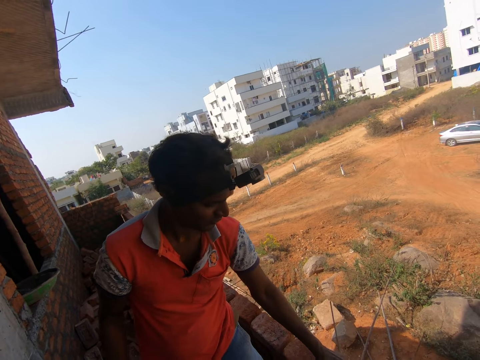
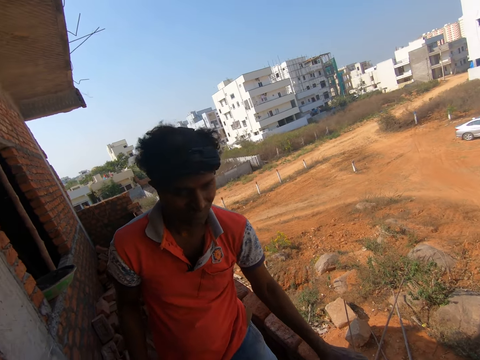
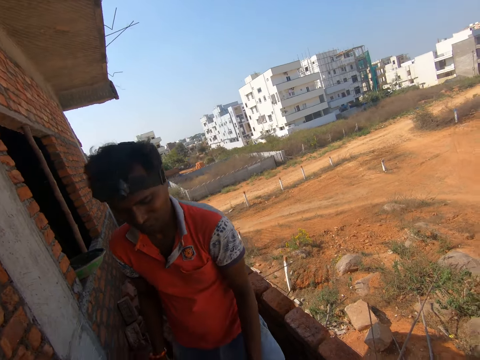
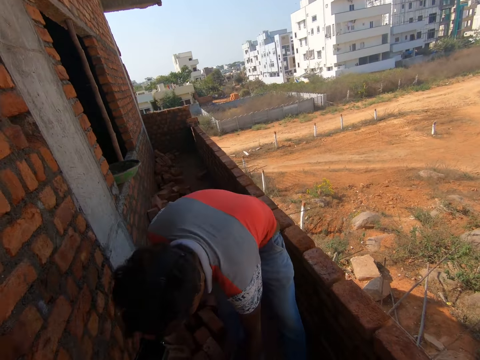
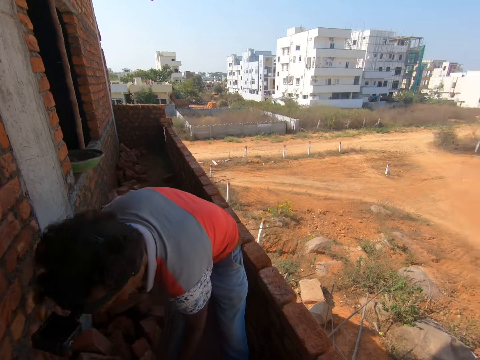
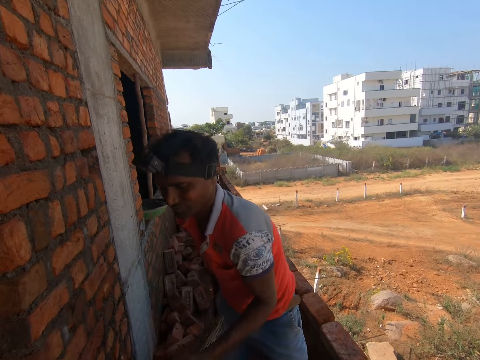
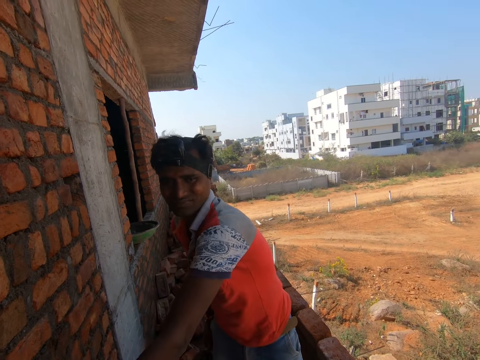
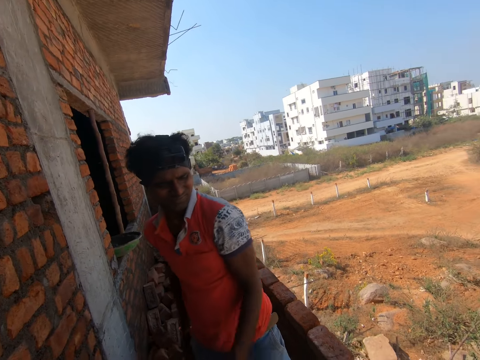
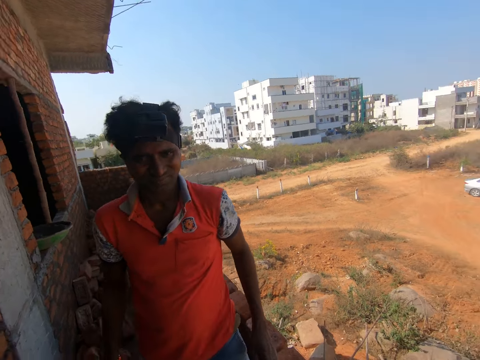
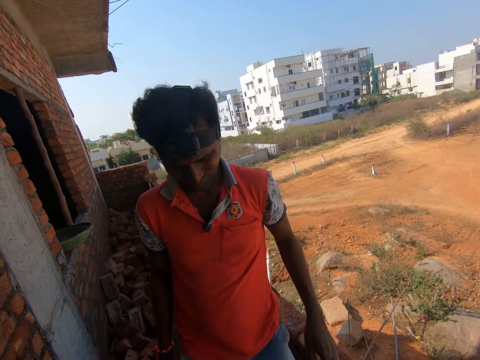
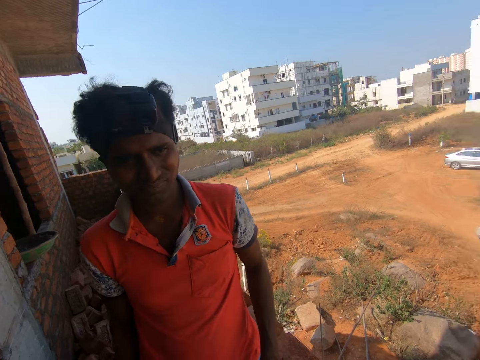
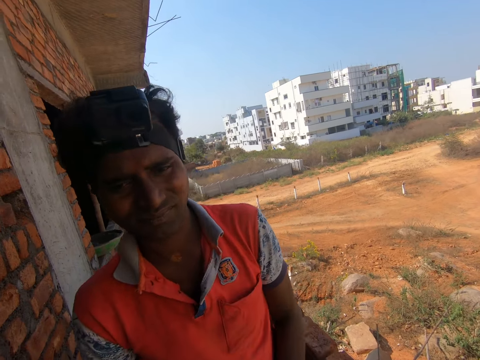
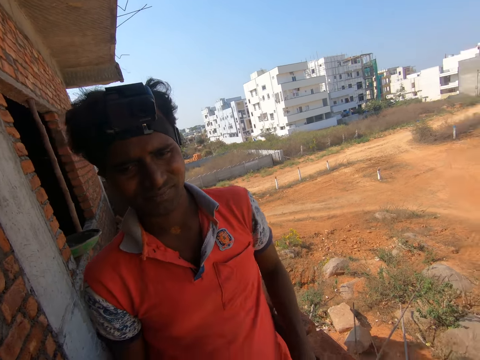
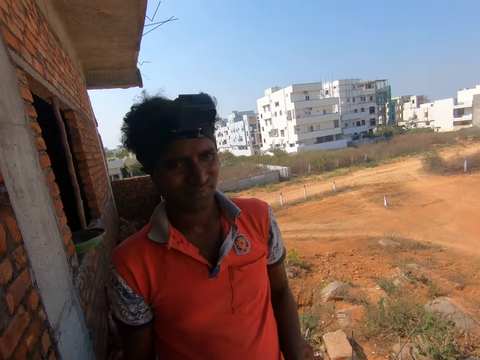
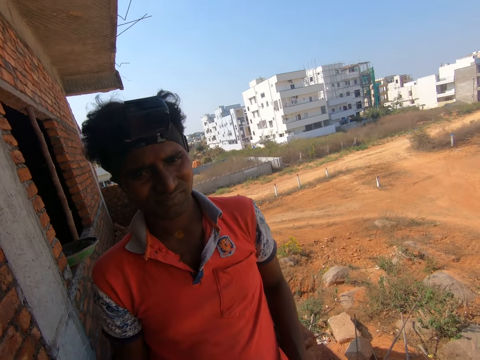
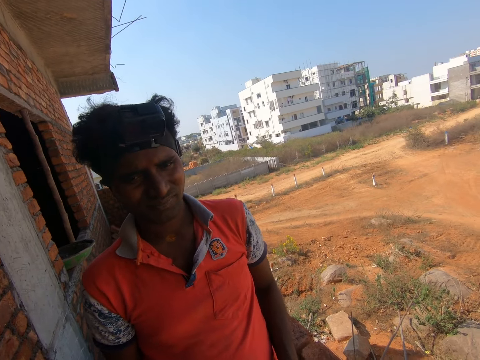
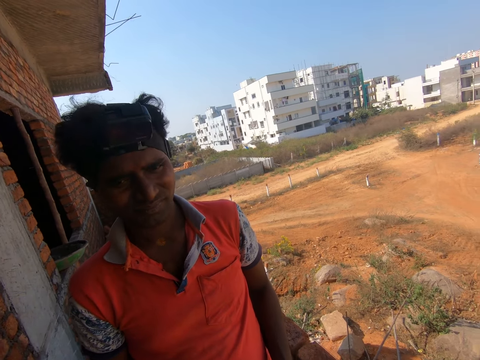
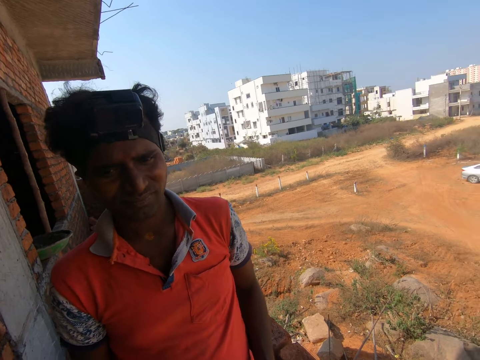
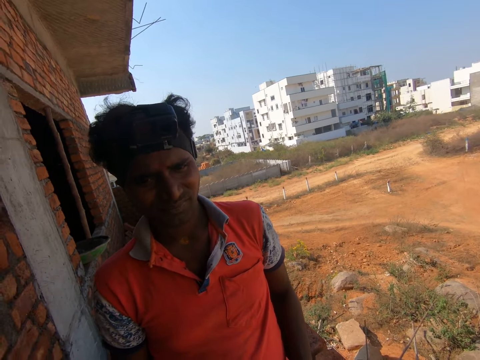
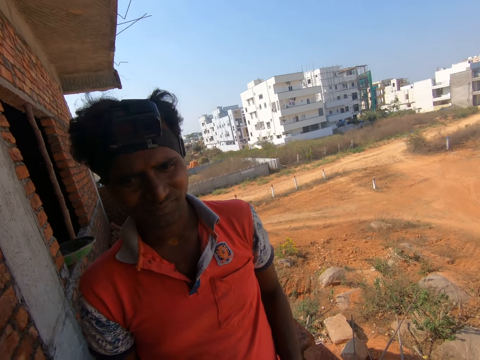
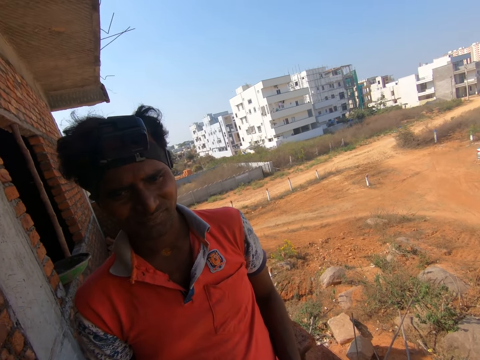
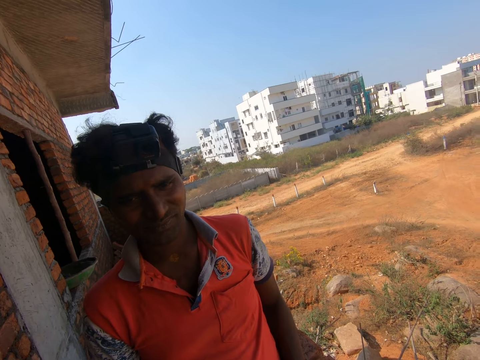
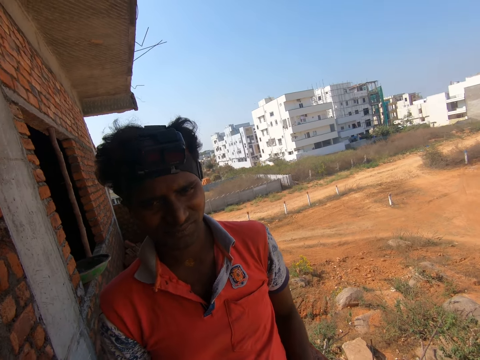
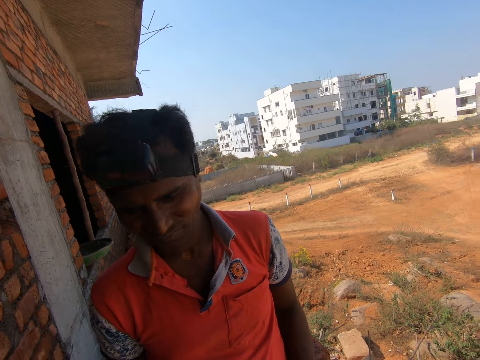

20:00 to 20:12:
A person bends down. The person stares at the camera wearer. The camera wearer points using the right hand. They point again.

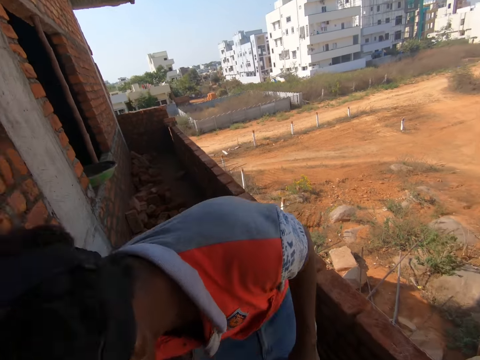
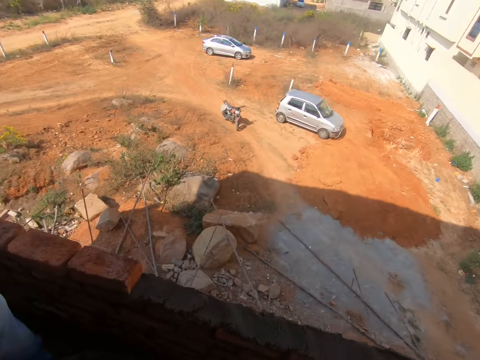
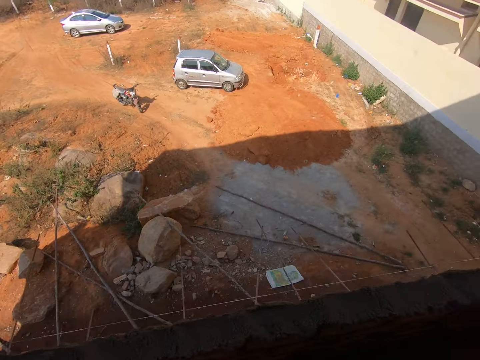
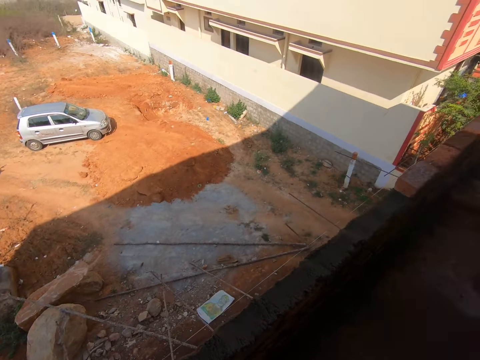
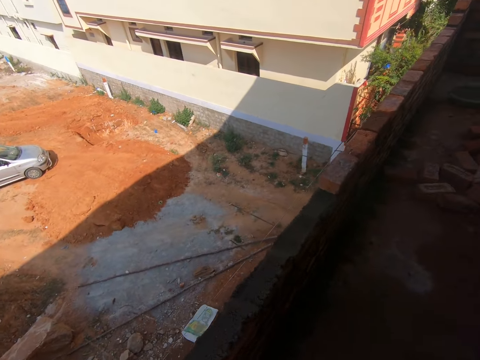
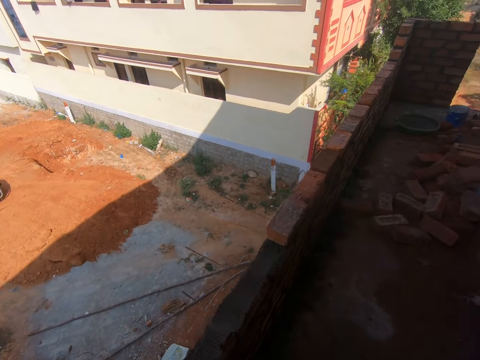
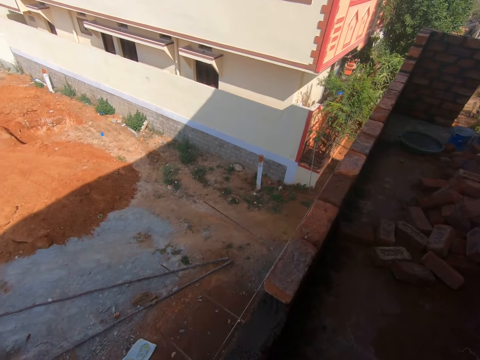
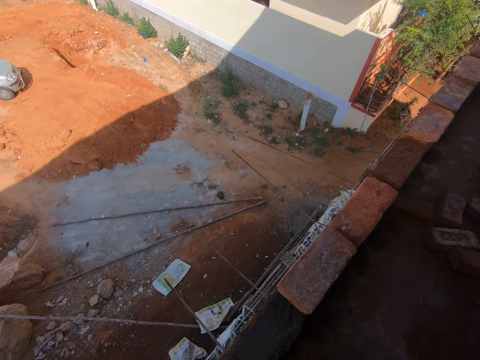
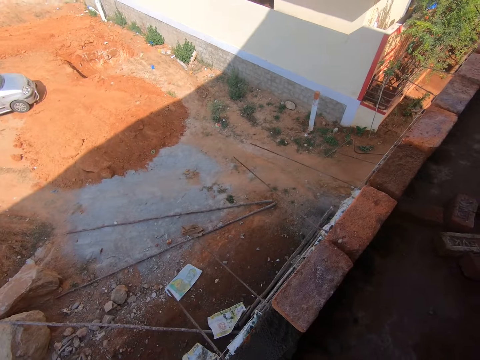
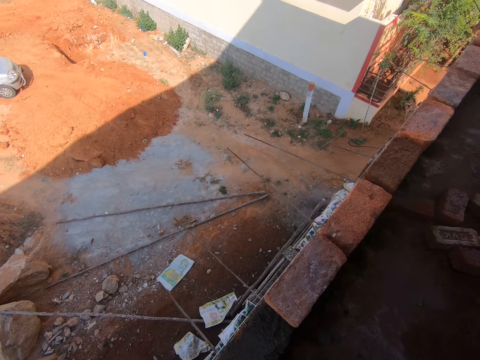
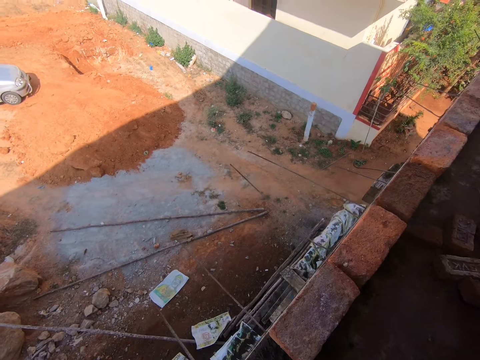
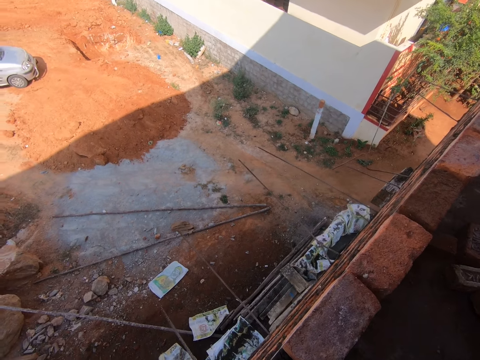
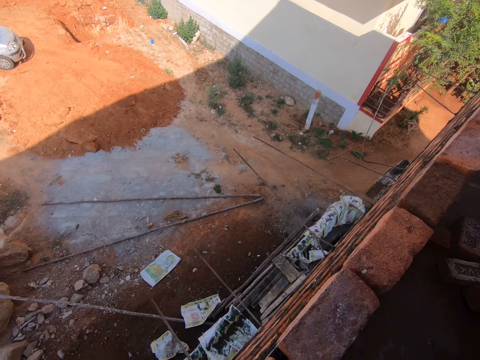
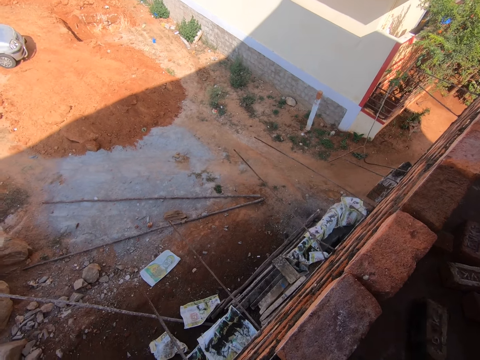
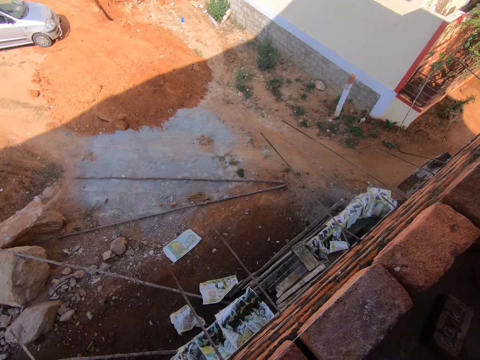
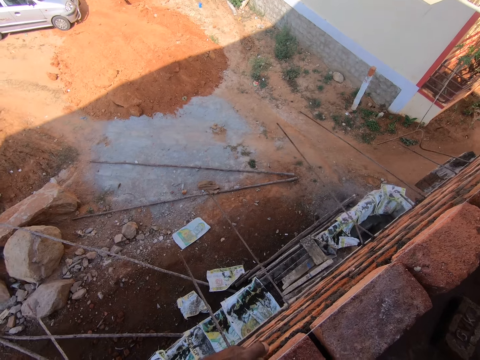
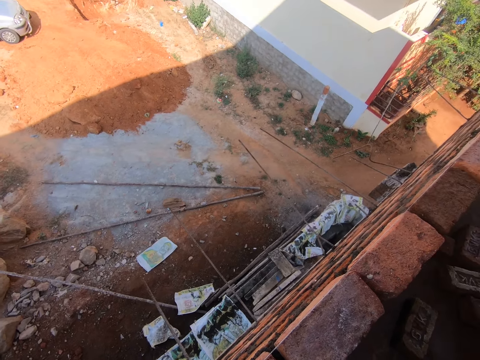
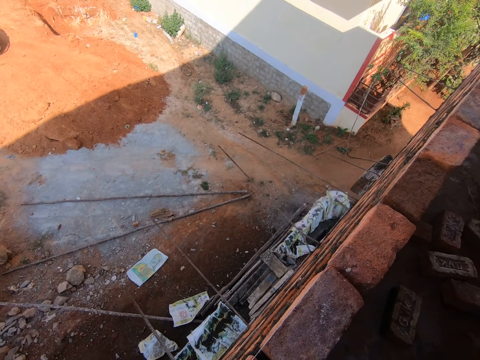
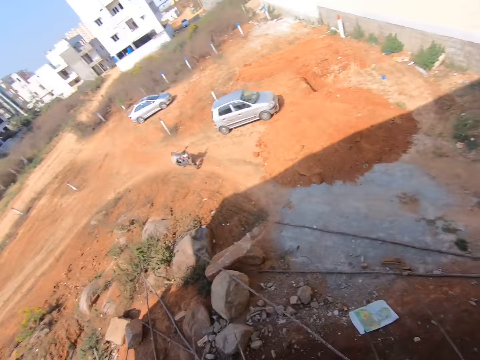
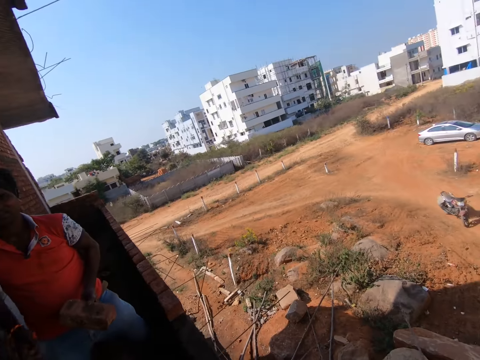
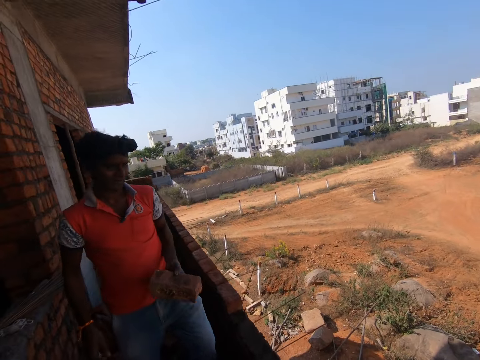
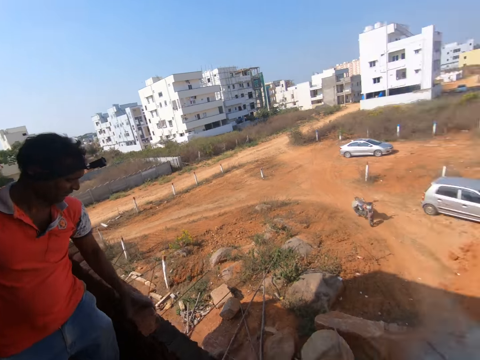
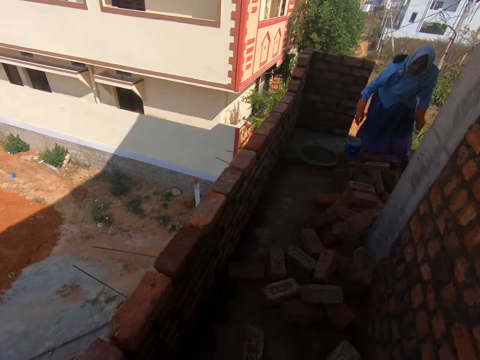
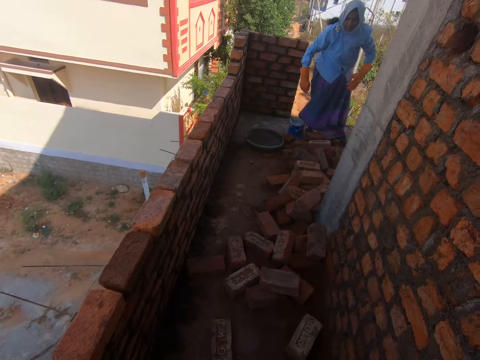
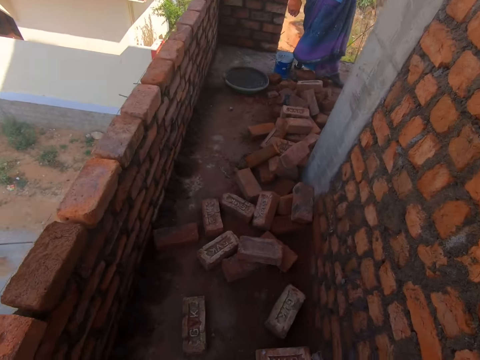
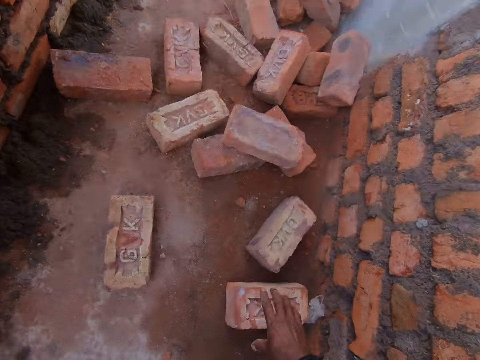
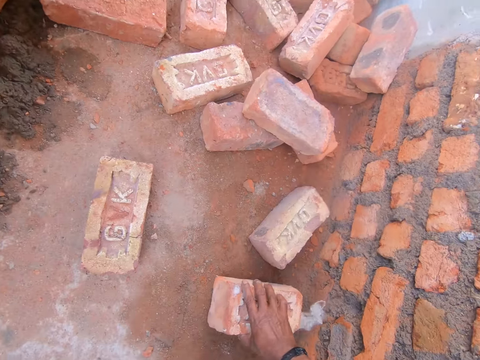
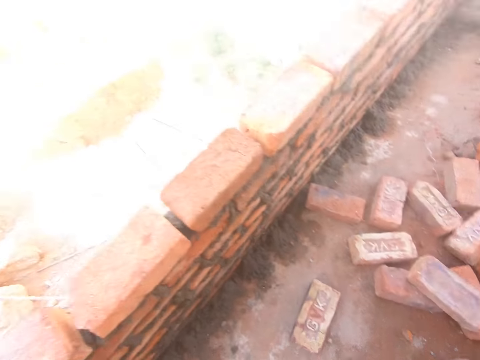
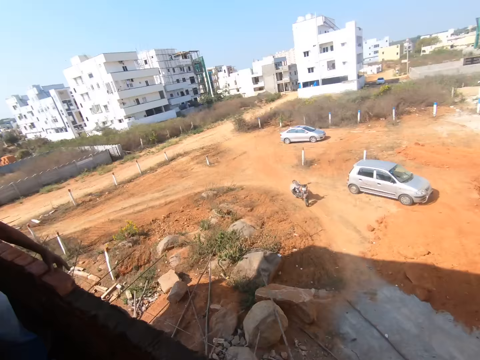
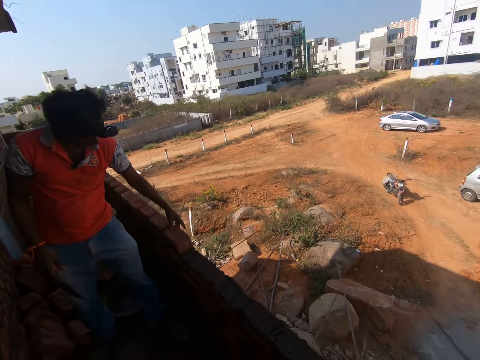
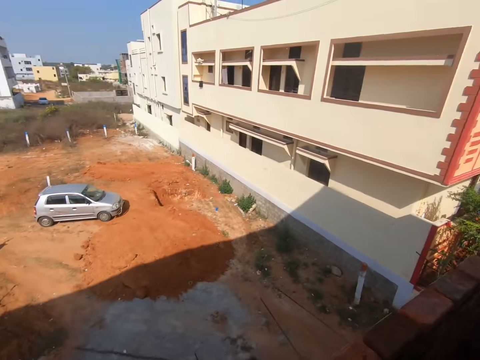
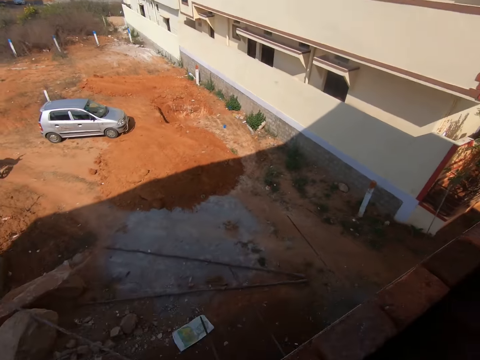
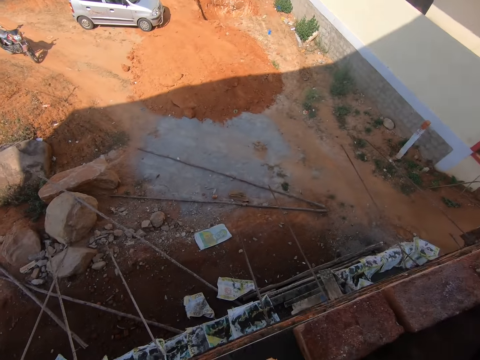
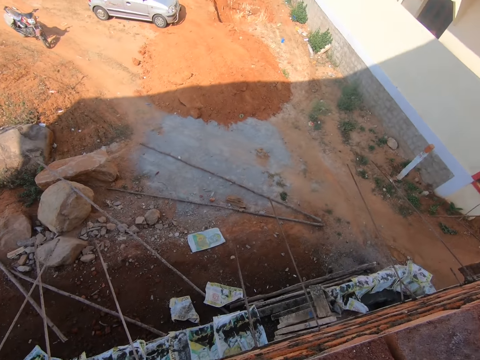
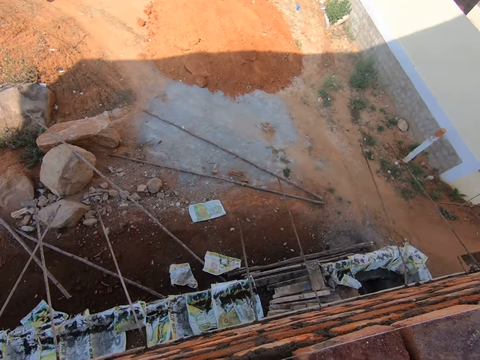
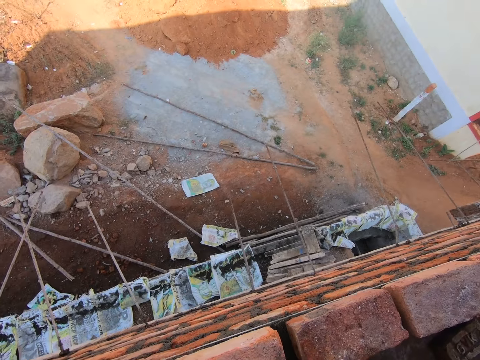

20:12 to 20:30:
A person bends down. The camera wearer stares at the car. They walk around. They stare at the wall. They look around. They talk. They adjust the brick. They look around. The person holds the brick. Another person stares at the camera wearer and stands up. The camera wearer picks up the bricks. They walk towards the first person. The first person puts the brick on the wall. The camera wearer puts the brick on the wall.
